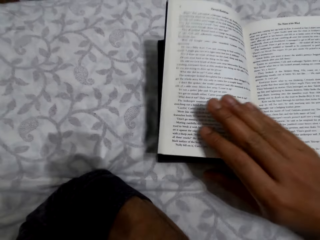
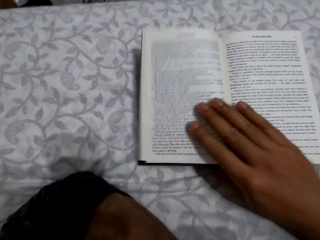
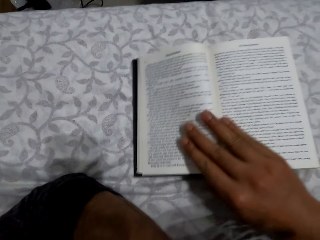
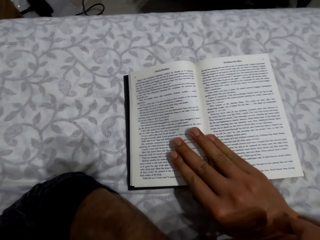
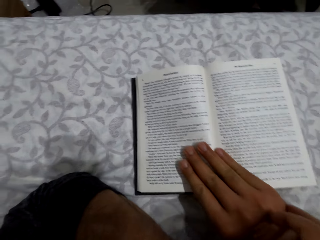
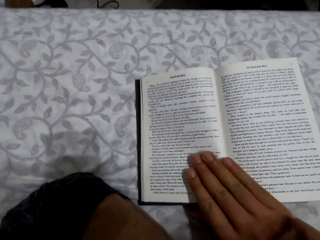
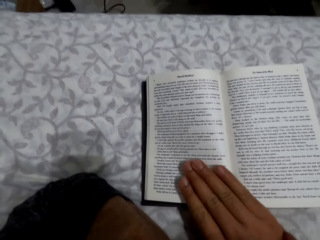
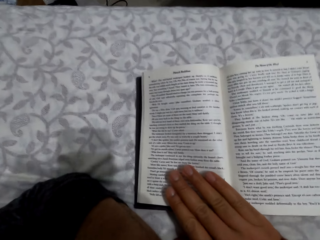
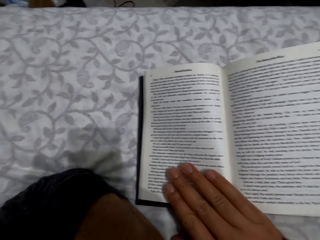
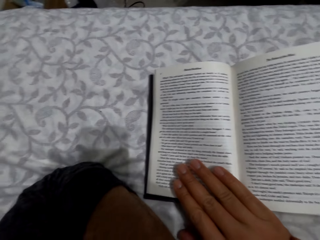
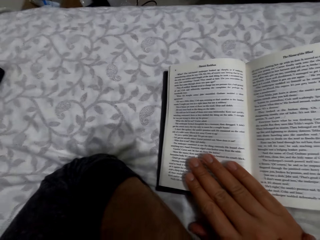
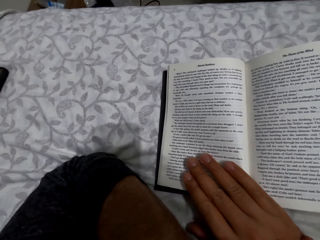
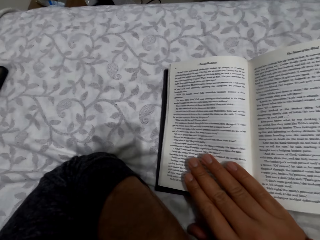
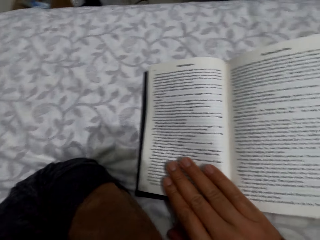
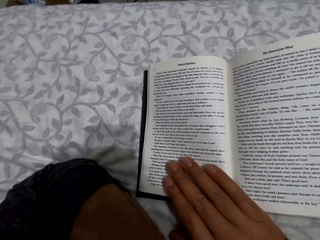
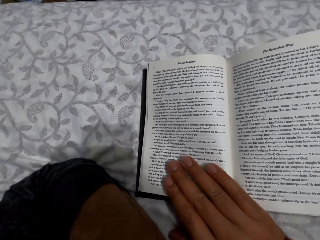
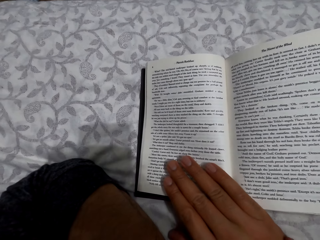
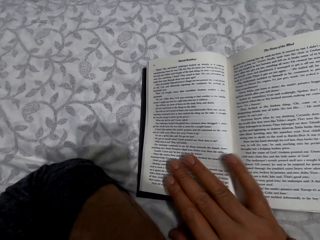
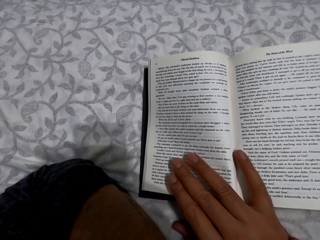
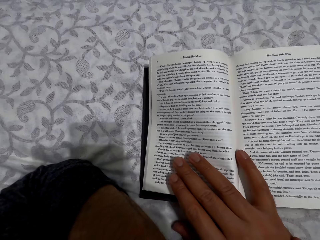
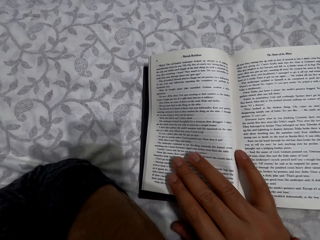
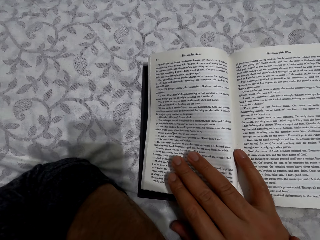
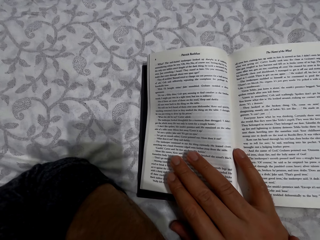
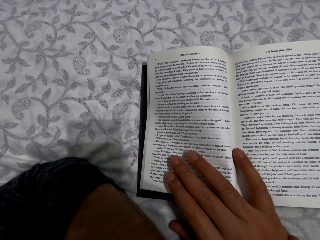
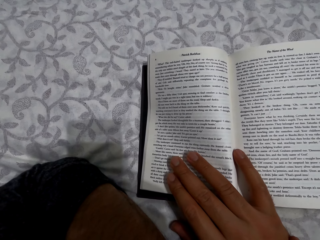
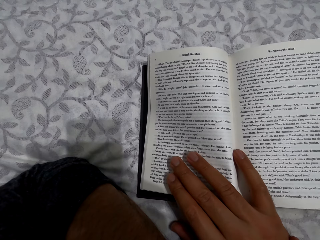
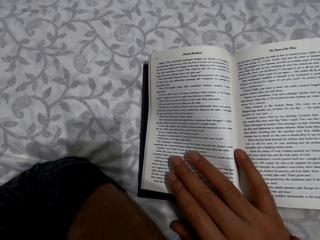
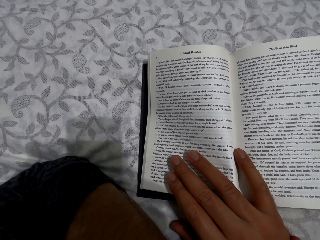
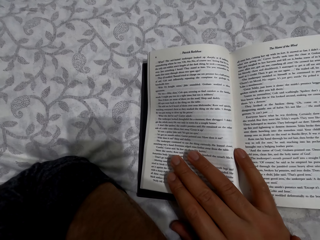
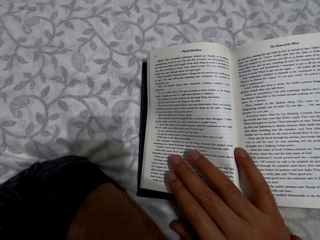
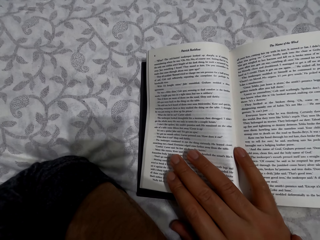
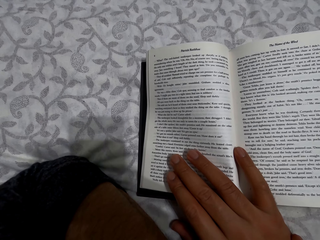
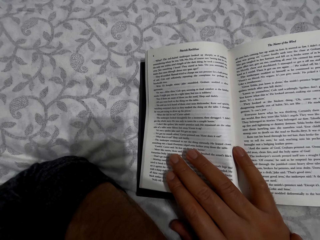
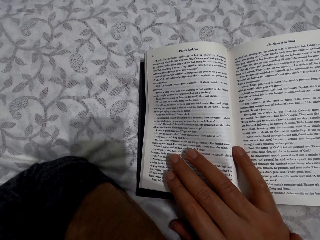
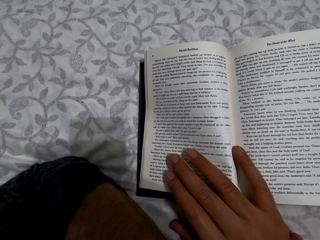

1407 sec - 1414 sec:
The camera wearer reads the book.

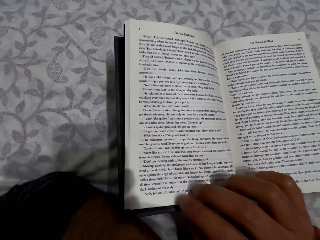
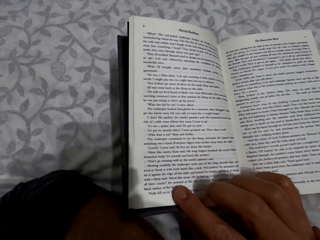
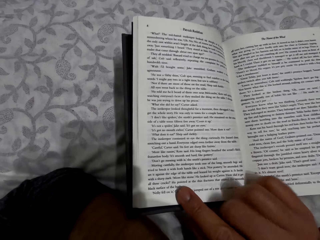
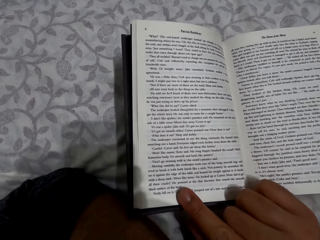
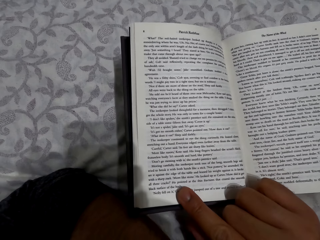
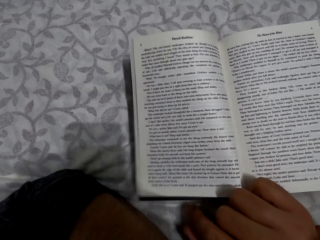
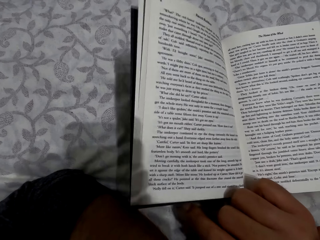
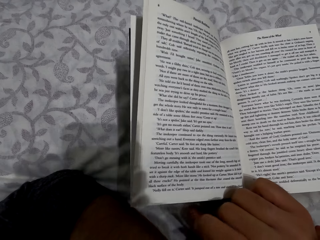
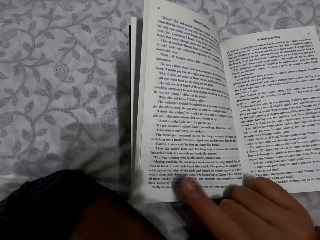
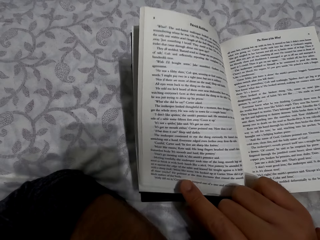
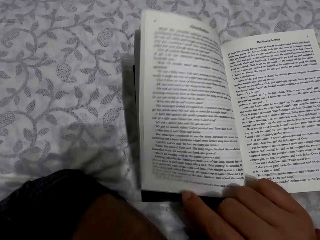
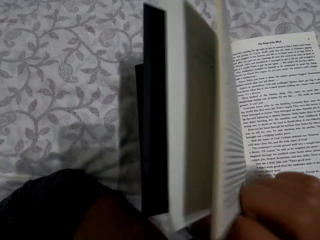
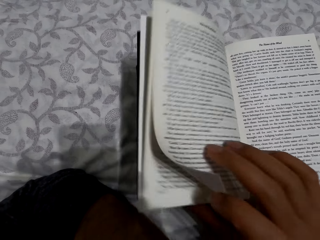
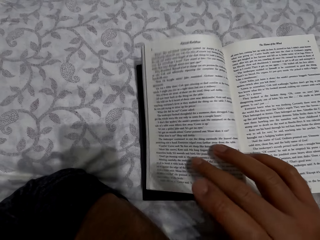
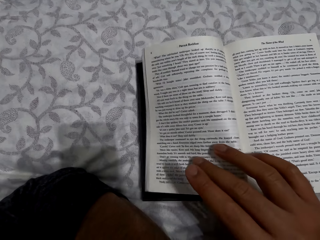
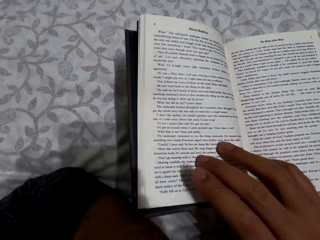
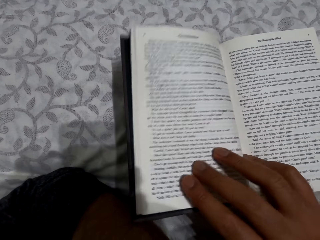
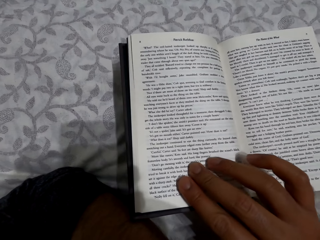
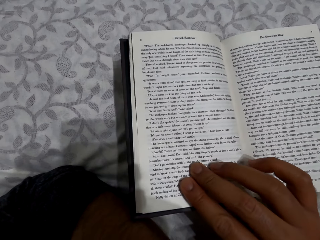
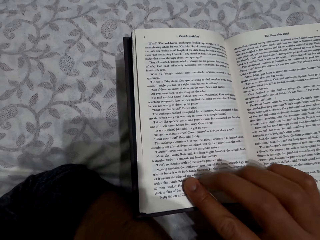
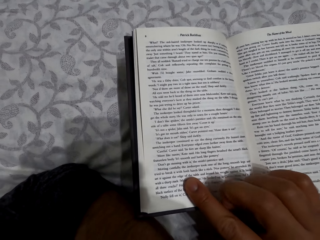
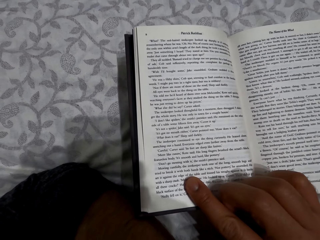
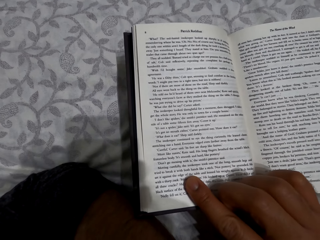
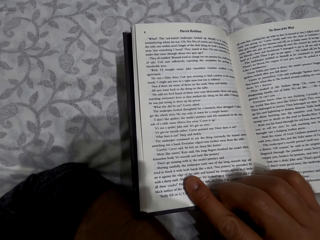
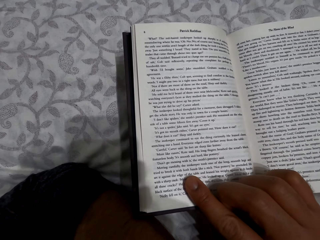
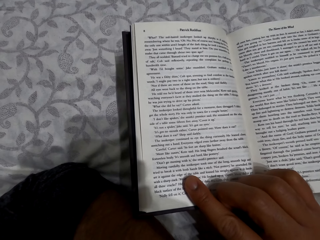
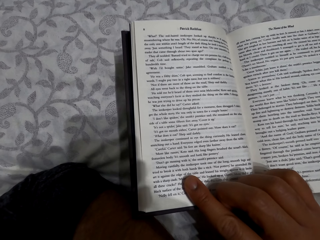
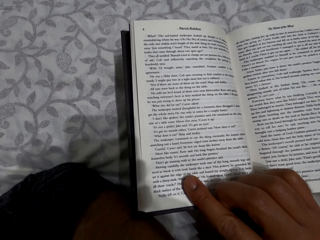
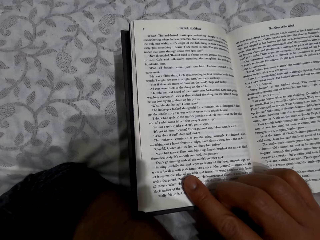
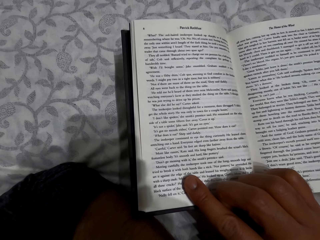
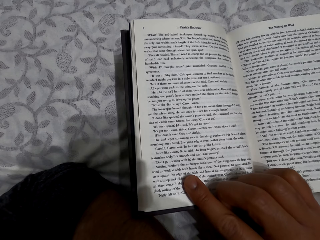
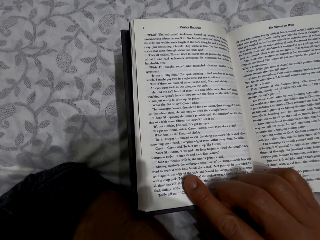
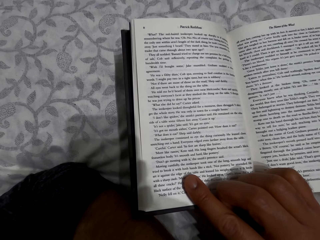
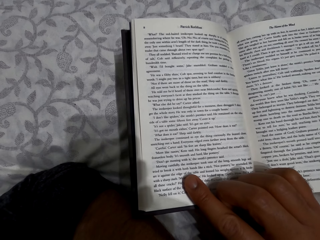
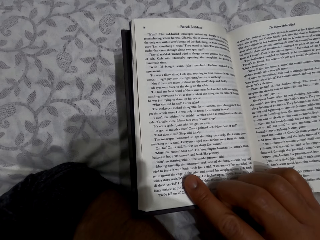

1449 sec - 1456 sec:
The camera wearer holds the book.

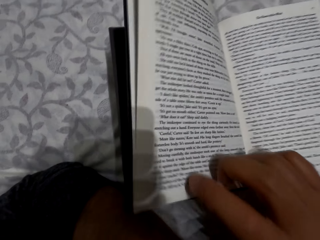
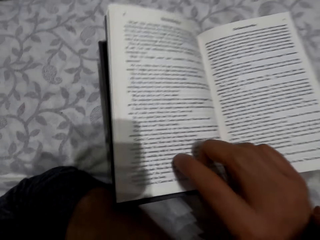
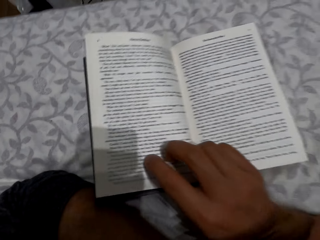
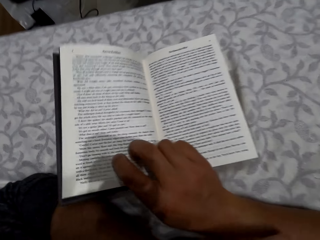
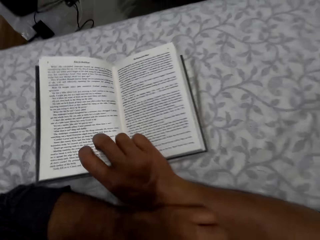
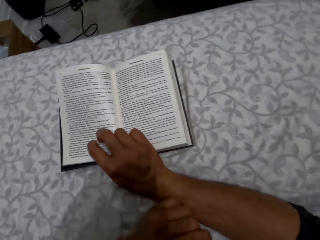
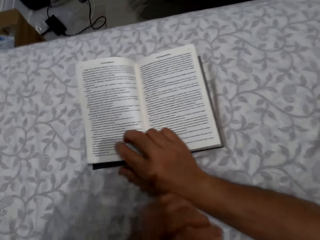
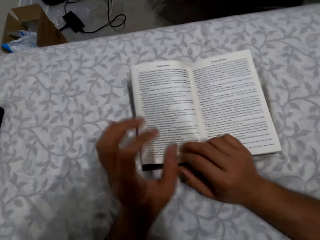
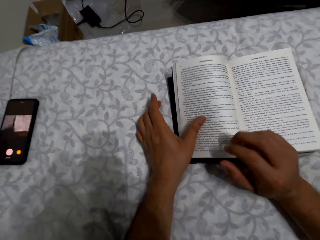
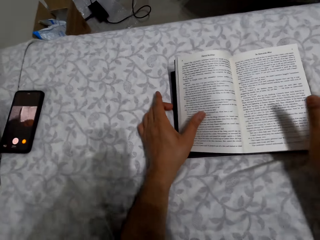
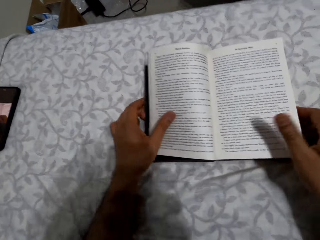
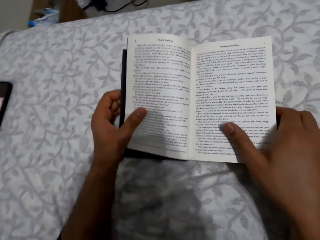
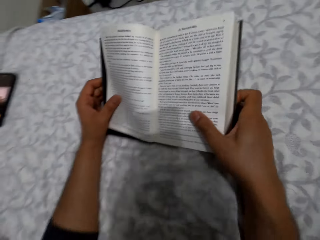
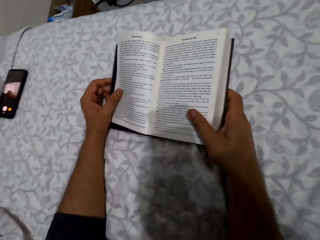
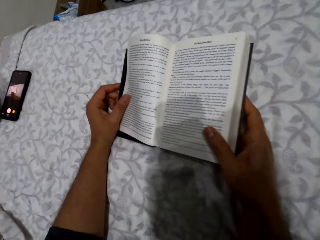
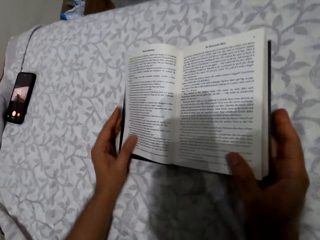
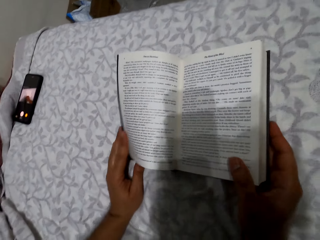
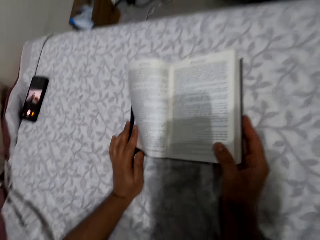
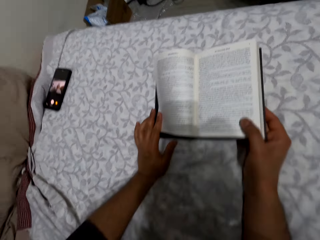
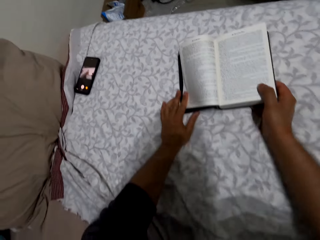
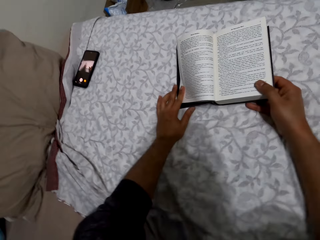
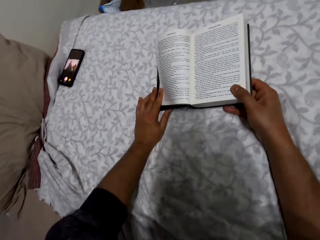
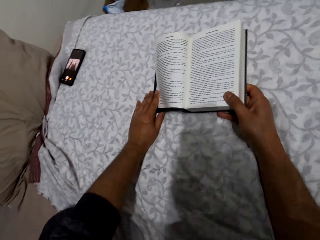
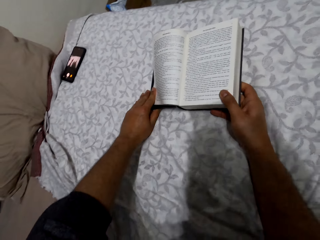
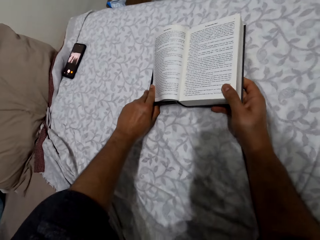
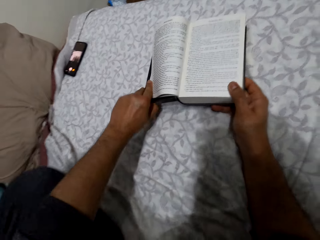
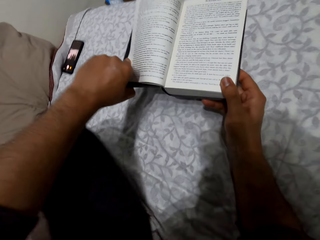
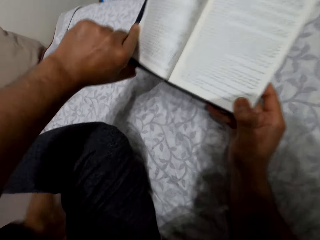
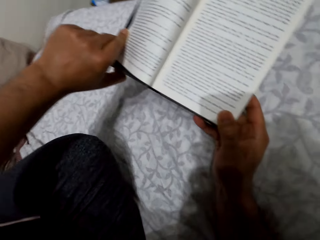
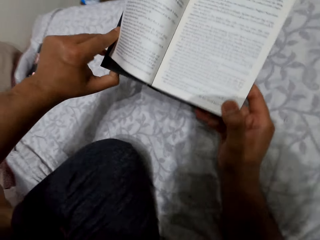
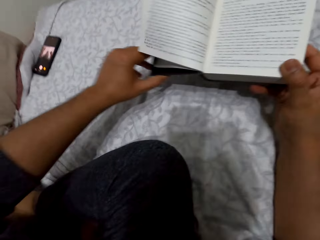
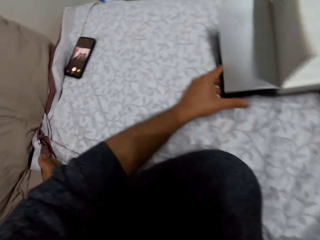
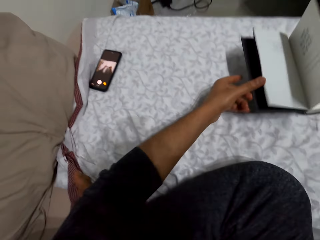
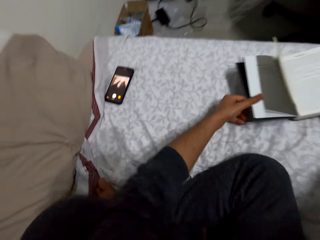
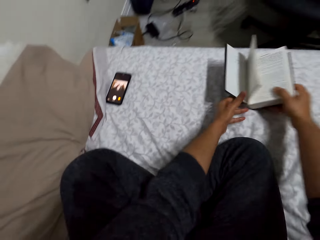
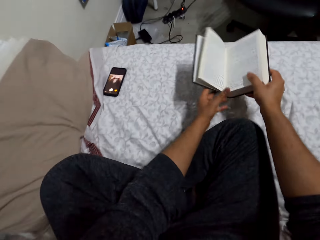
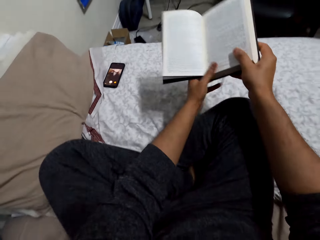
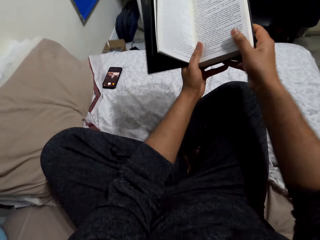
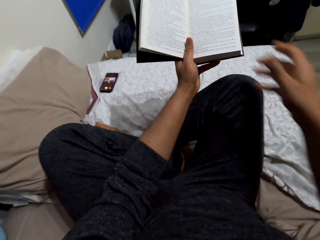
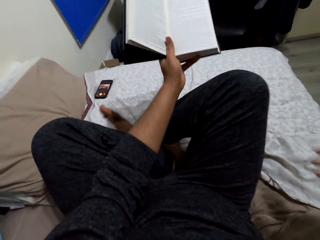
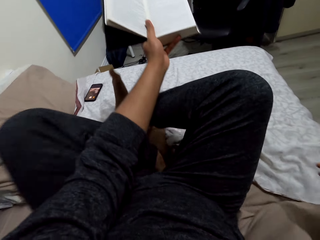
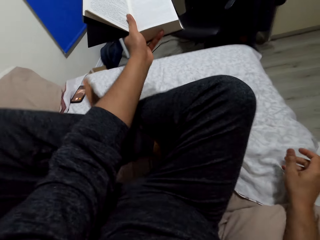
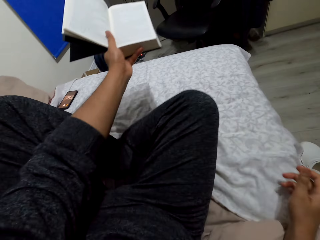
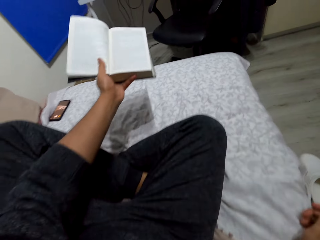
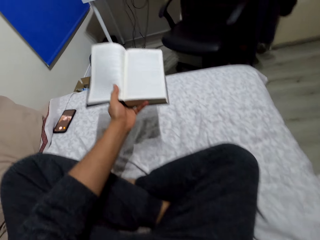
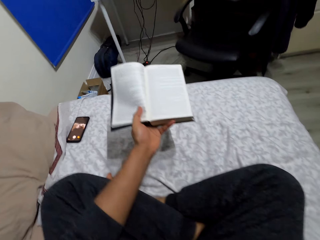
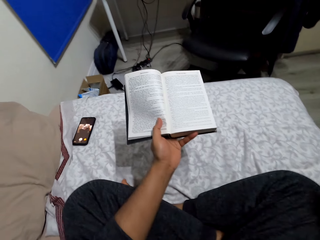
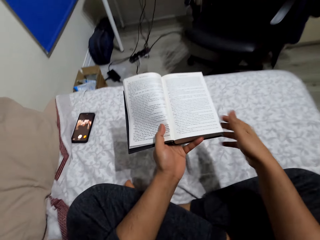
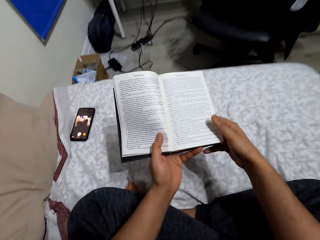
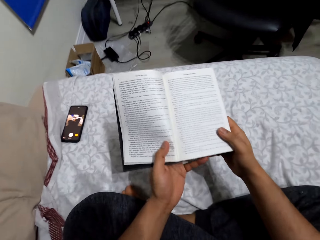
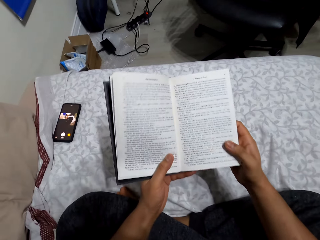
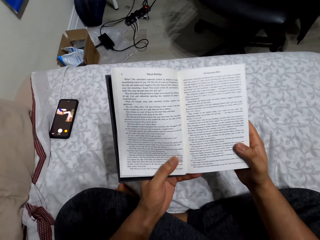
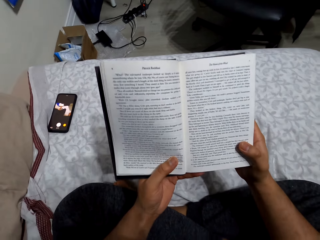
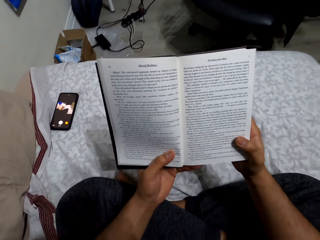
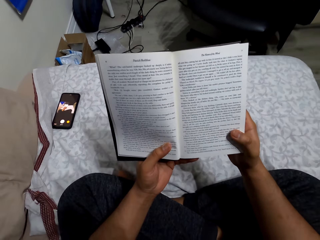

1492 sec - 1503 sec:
The camera wearer sits down. He places his left hand on the book. He adjusts his body on a bed. He lifts the book from the bed. He folds the legs. He adjusts his legs on the bed. He holds the book with his right hand.
